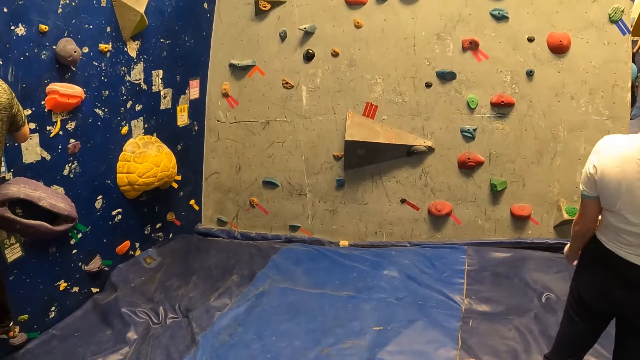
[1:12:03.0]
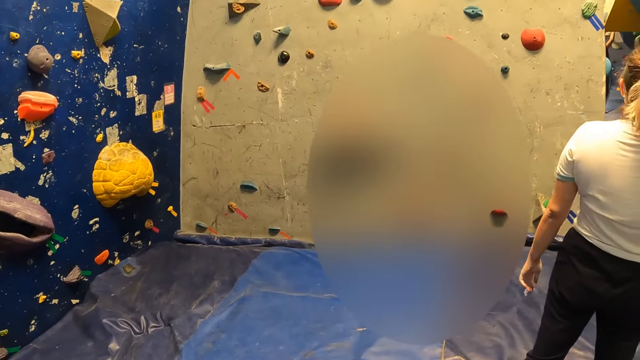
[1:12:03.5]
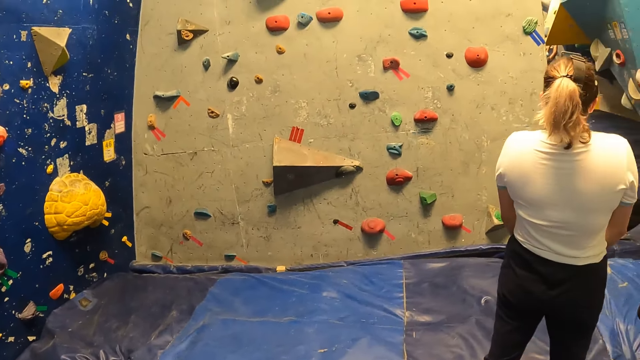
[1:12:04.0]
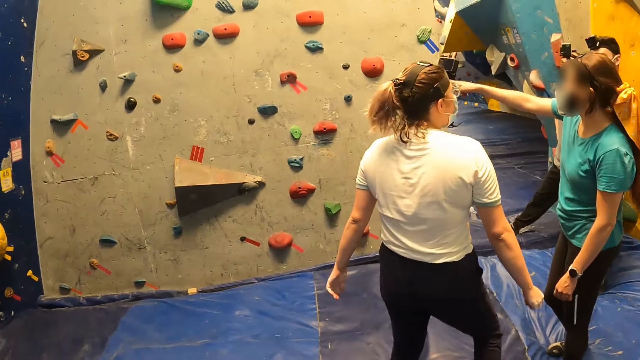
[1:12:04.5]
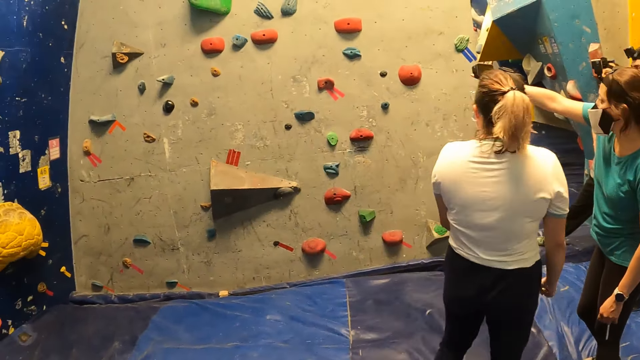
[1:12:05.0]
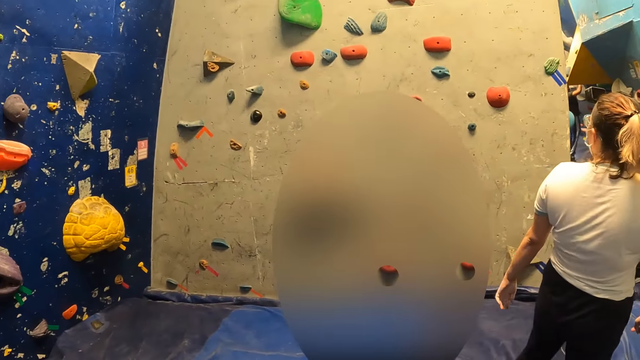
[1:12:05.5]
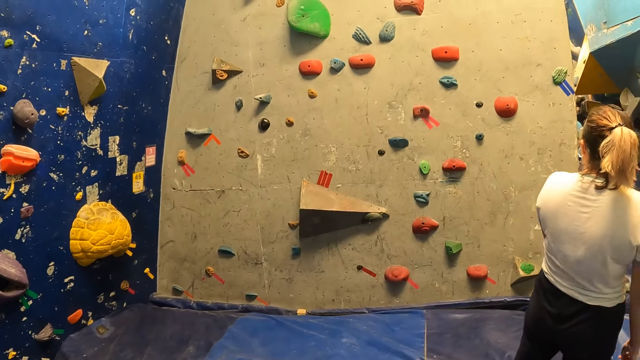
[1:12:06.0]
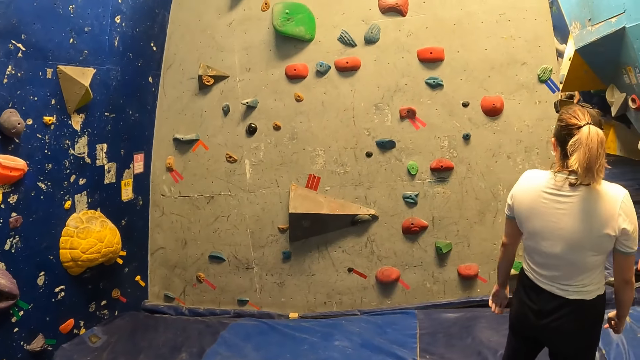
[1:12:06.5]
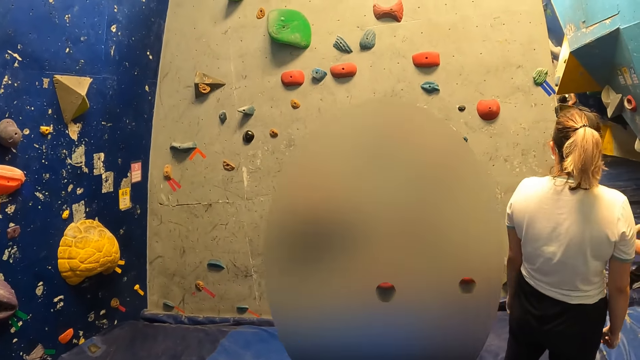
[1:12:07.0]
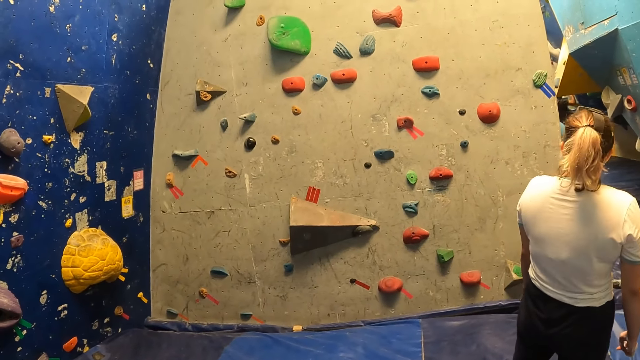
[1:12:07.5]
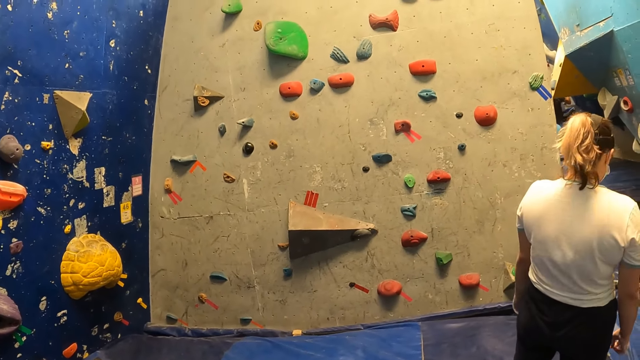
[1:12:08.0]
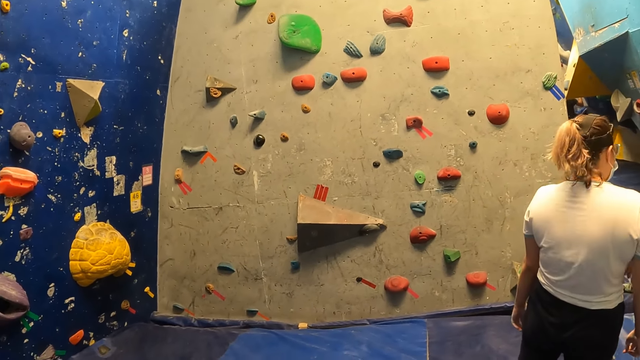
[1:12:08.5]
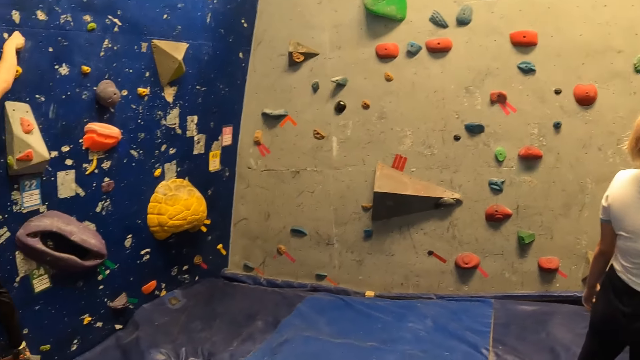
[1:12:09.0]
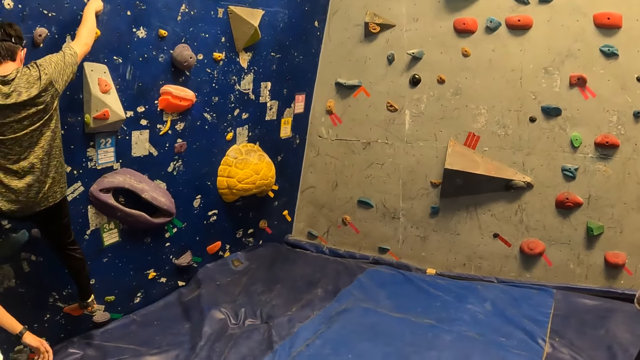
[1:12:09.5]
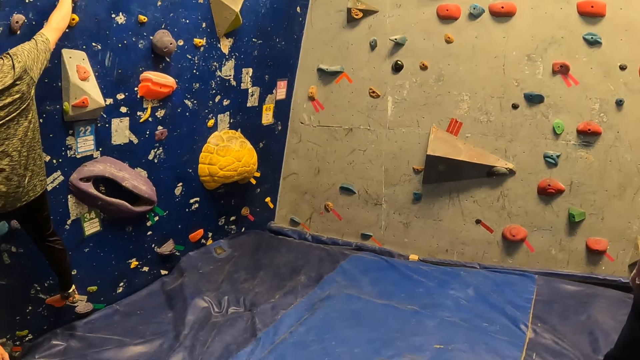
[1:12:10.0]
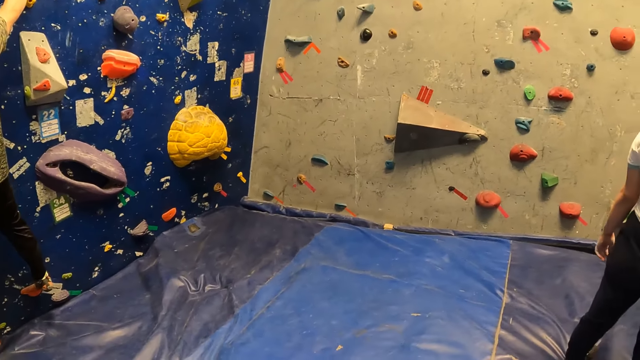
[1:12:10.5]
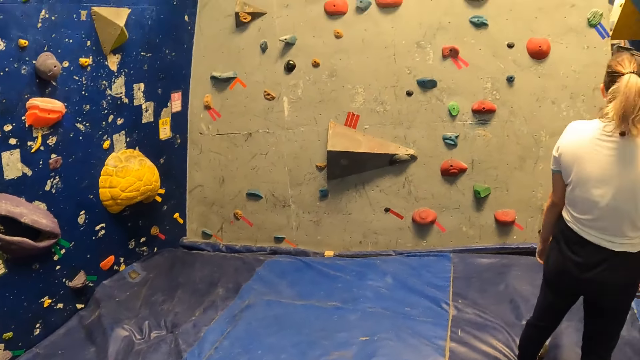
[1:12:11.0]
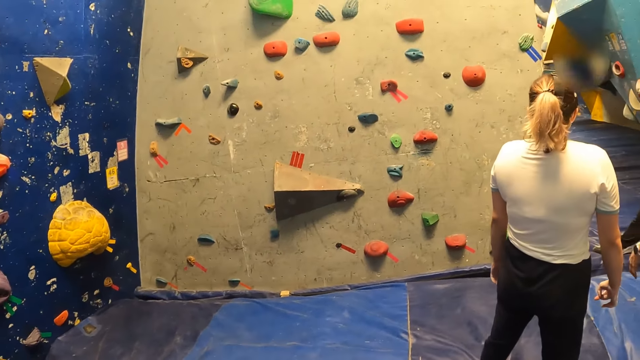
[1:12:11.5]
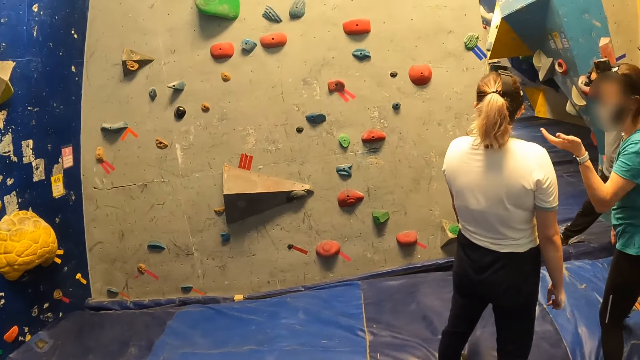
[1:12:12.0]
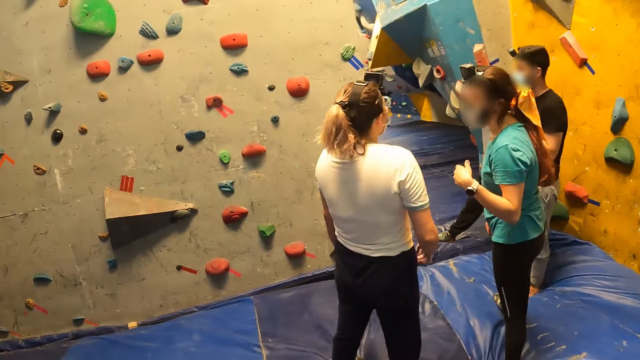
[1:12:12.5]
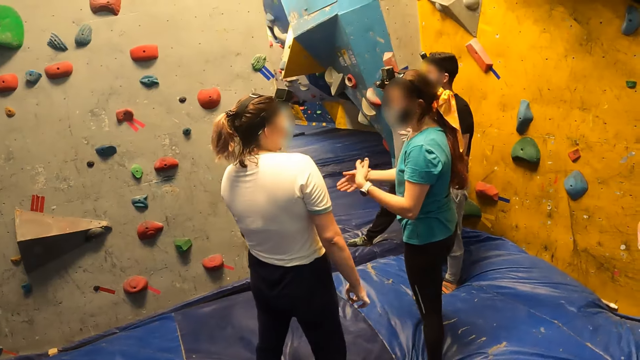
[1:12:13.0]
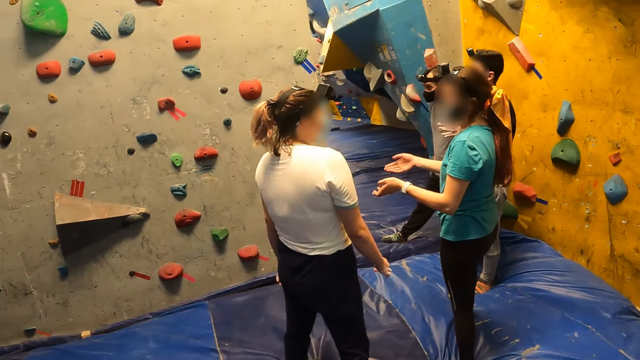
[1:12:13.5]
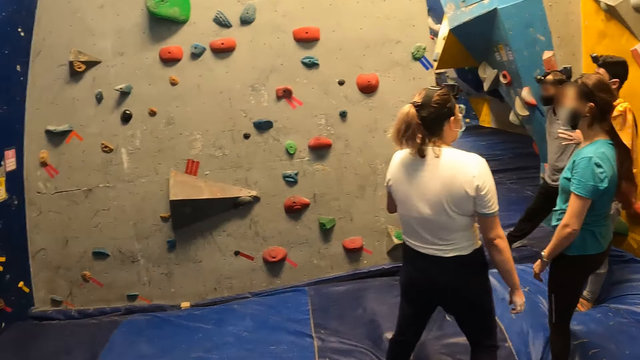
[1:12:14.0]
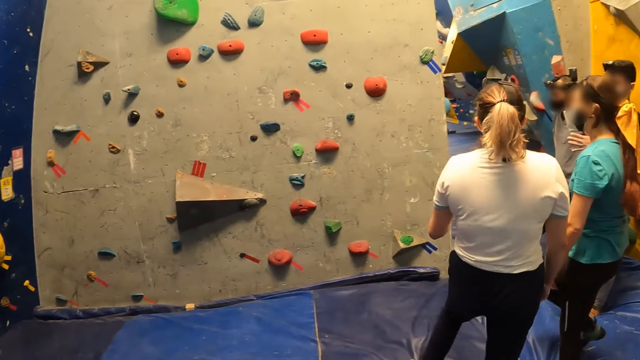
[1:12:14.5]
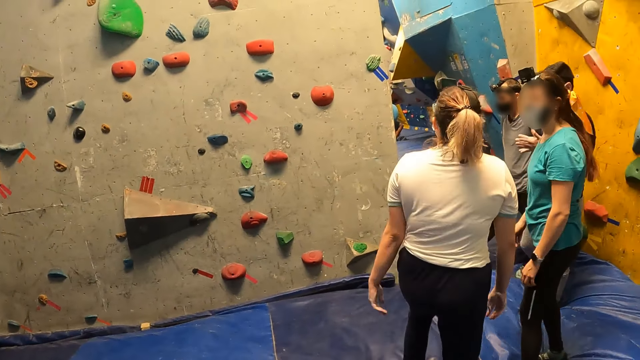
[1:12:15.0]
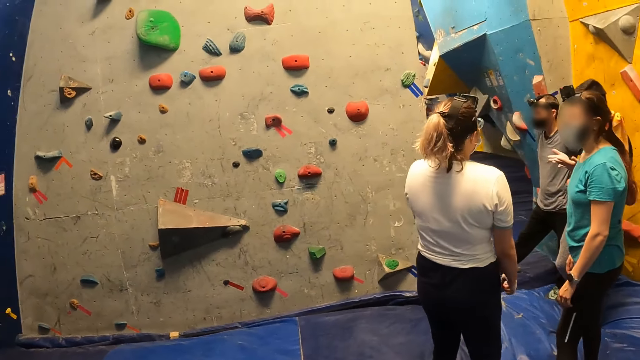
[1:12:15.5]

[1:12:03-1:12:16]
The camera wearer looks around the wall. A woman points her right hand towards the chocolate background rock. She interacts with another woman. The camera wearer looks around the wall again. The first woman gestures at the other woman.

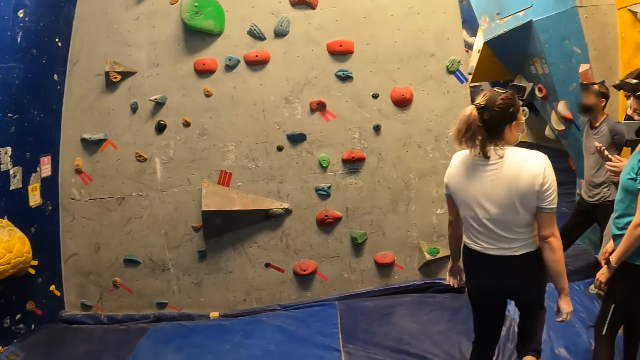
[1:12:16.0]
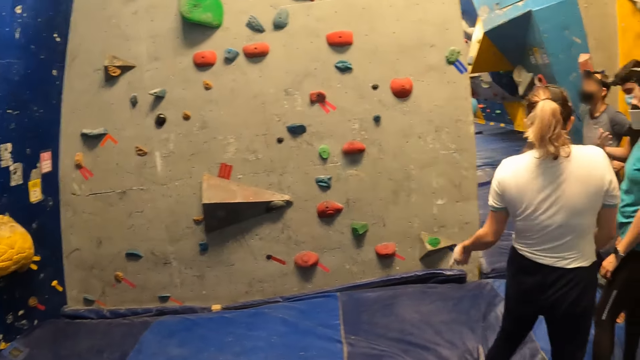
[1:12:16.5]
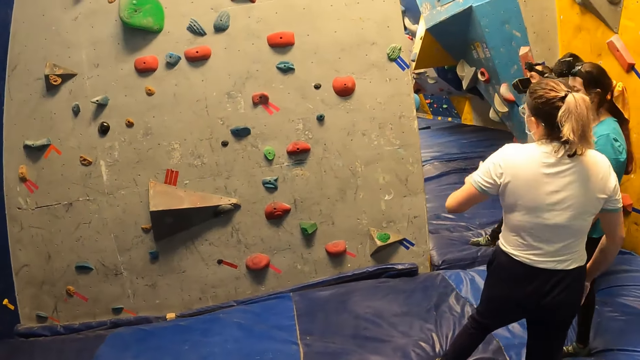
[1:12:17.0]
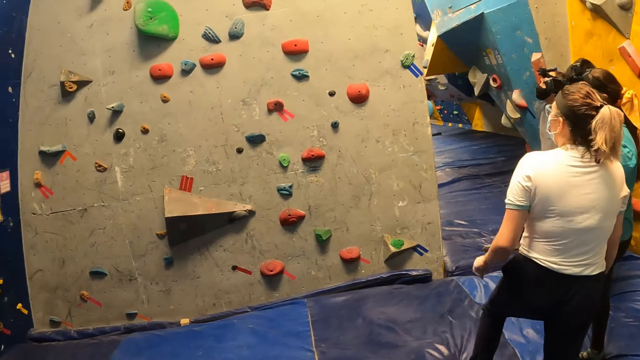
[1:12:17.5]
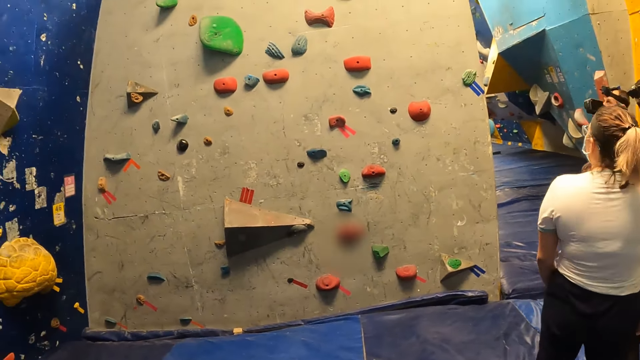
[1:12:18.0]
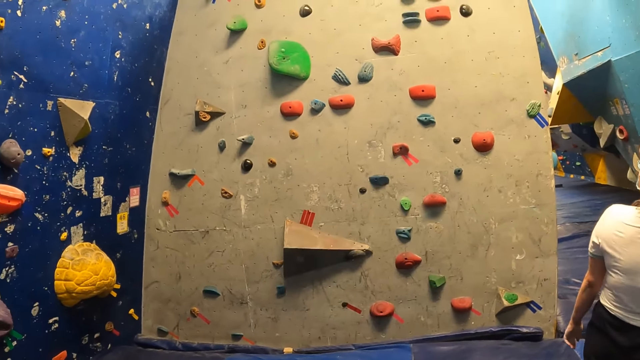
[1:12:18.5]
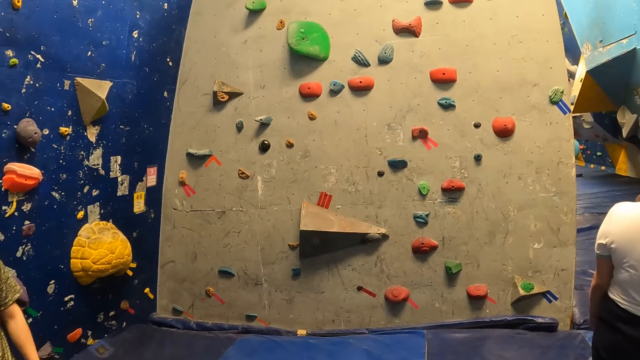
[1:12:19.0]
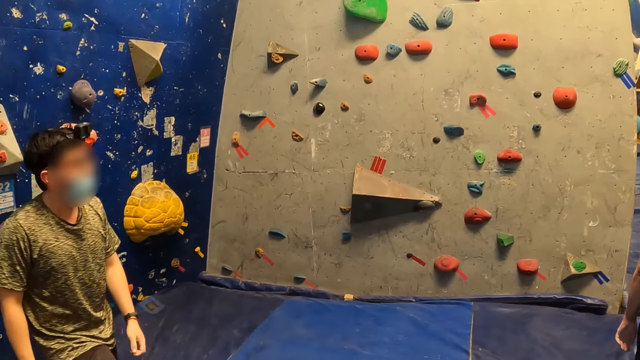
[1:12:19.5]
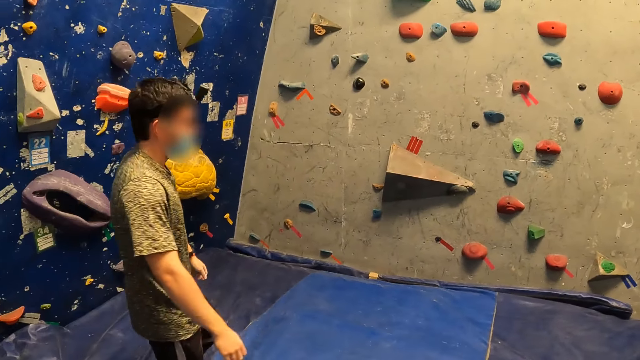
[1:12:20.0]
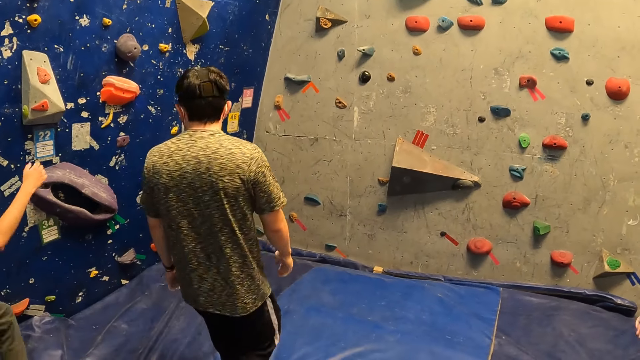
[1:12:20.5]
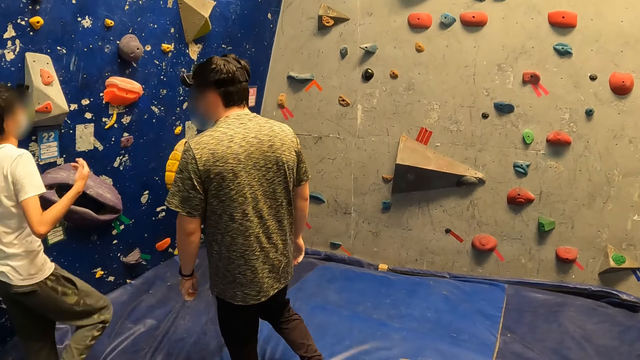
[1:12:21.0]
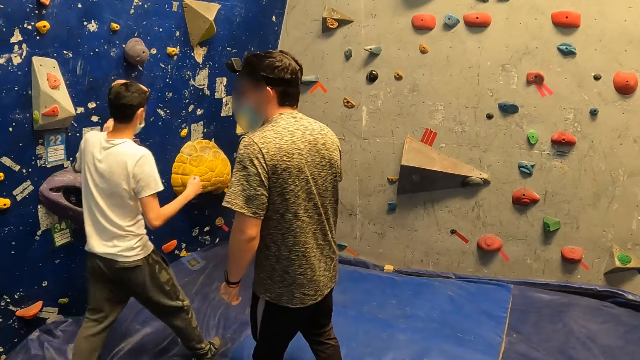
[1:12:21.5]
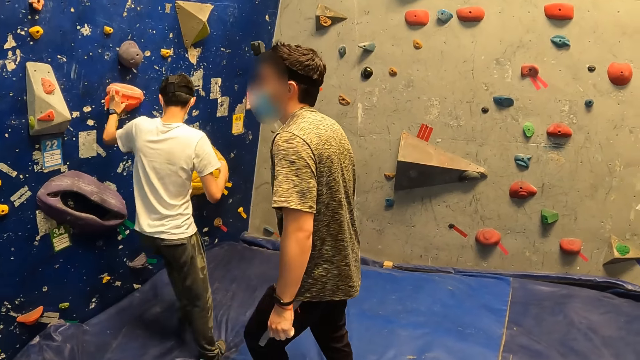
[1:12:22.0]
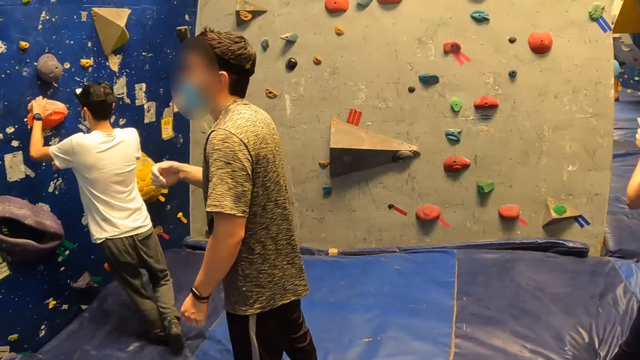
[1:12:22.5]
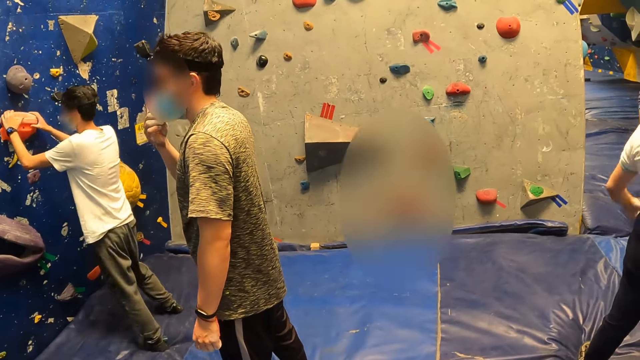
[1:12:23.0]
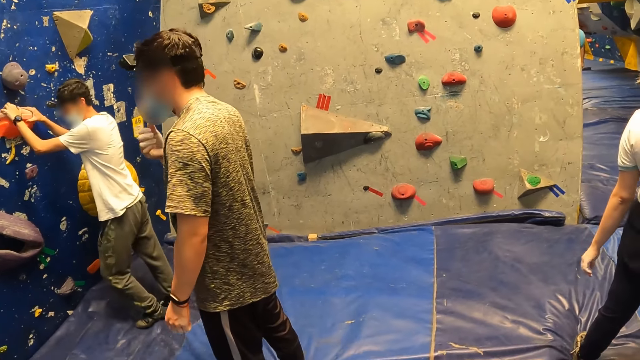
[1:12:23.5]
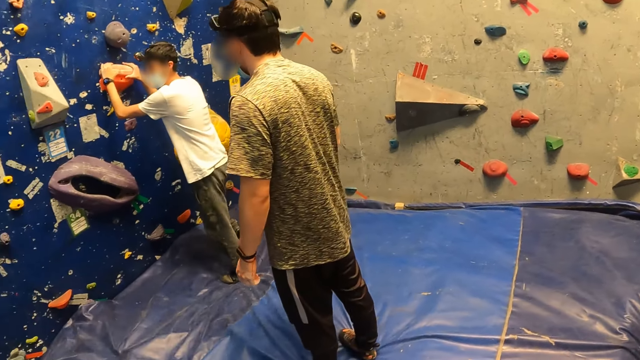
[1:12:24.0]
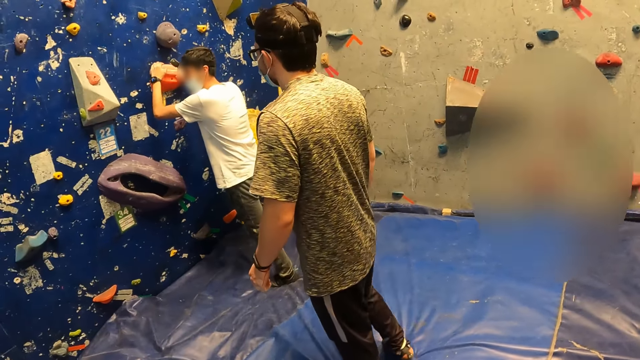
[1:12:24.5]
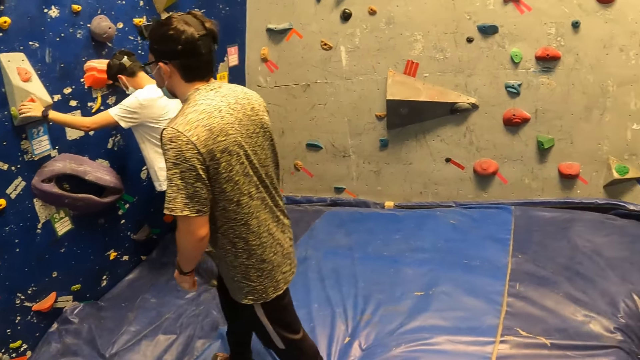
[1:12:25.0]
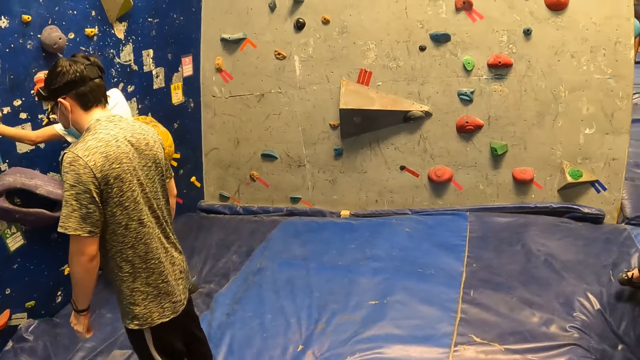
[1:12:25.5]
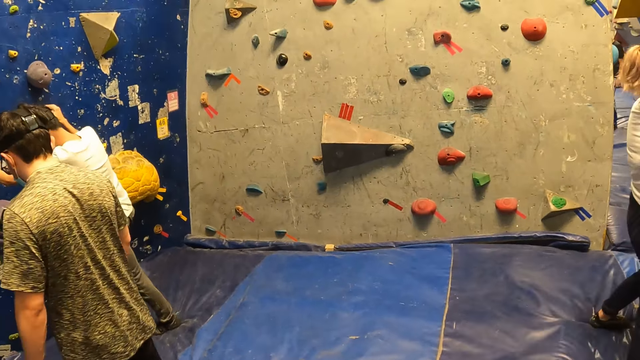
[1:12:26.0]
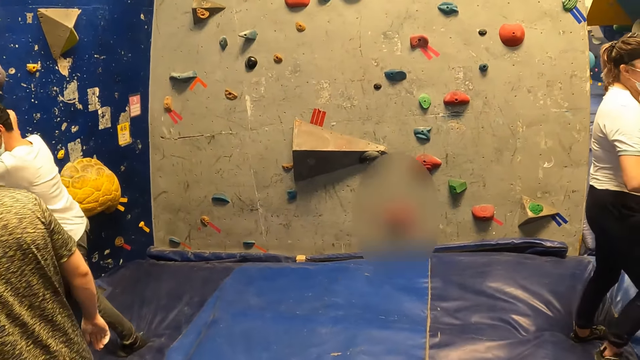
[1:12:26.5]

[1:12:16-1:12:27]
A man walks on the surface. Another man walks on the surface. He holds a bouldering hold with his left hand. He climbs the wall. The first man moves the hand. The other man holds the bouldering hold with both hands. The first man walks on the surface. A lady fidgets. The other man climbs the bouldering wall with both hands.
